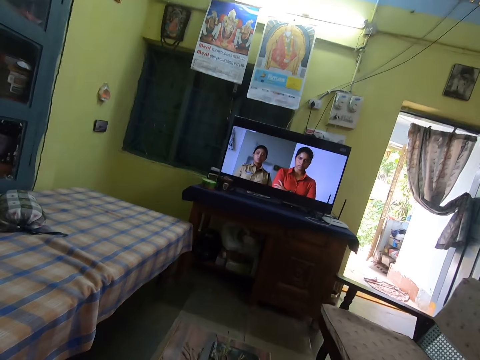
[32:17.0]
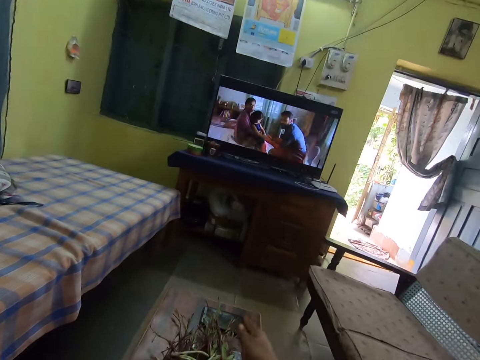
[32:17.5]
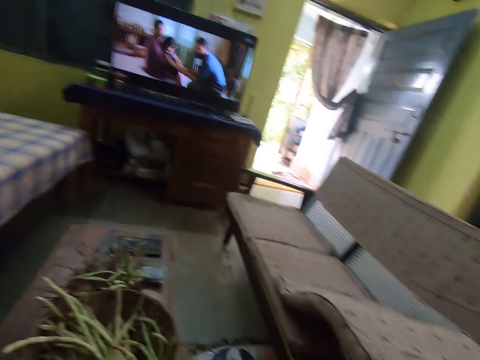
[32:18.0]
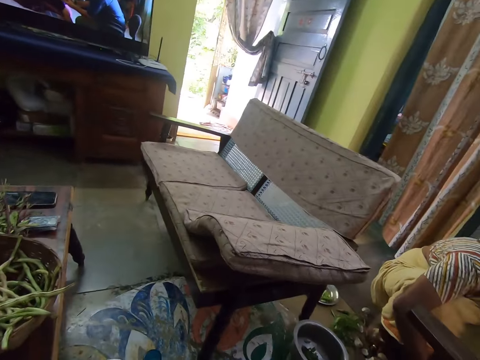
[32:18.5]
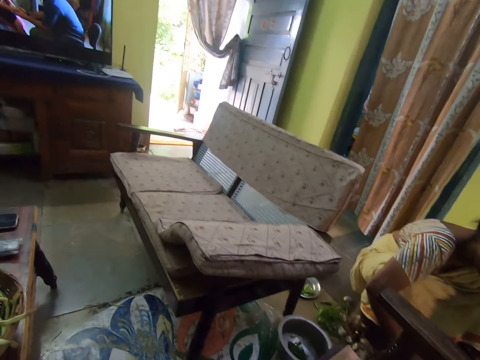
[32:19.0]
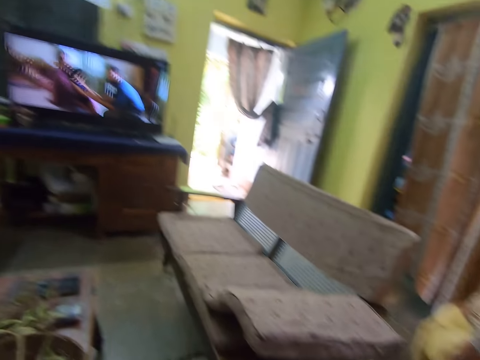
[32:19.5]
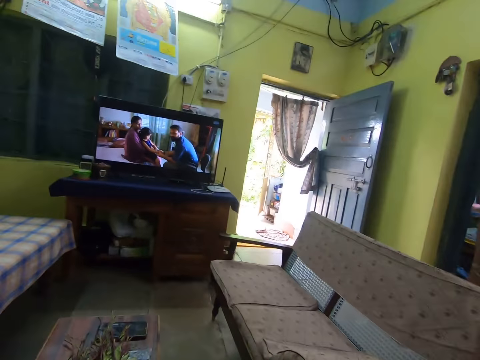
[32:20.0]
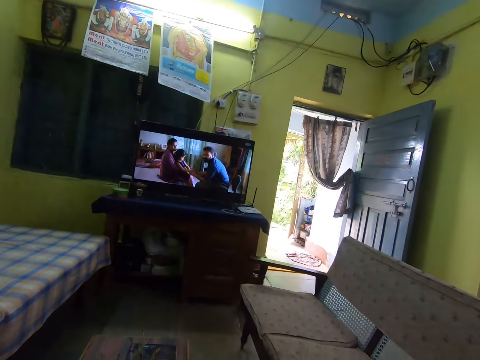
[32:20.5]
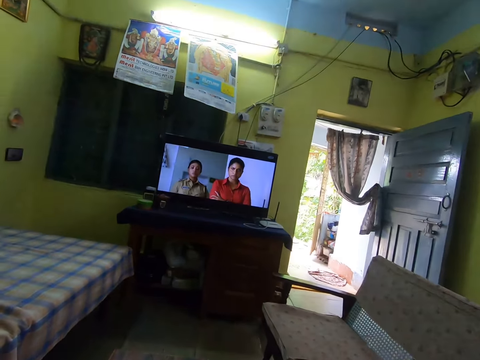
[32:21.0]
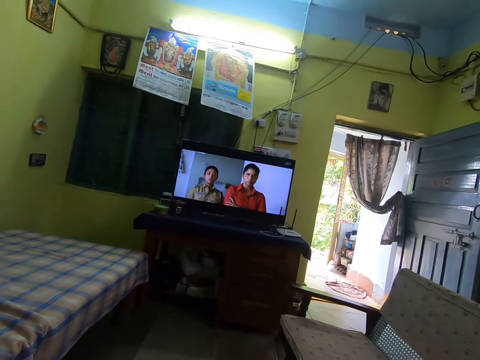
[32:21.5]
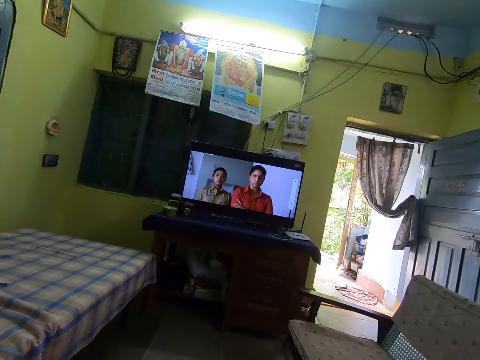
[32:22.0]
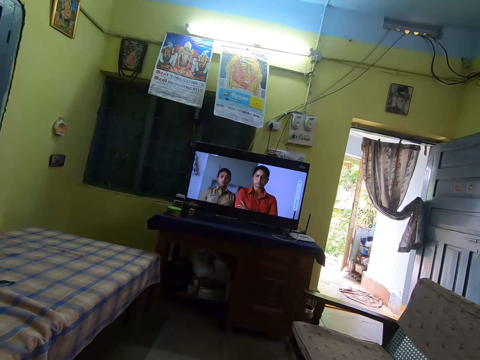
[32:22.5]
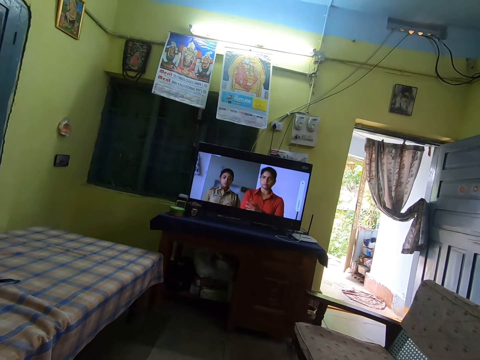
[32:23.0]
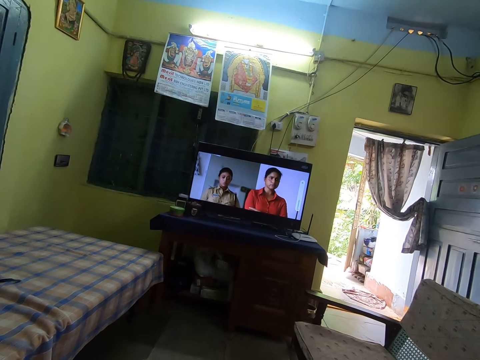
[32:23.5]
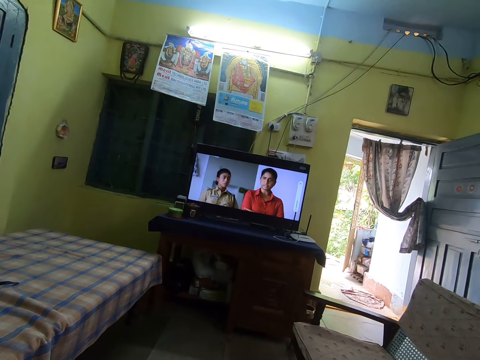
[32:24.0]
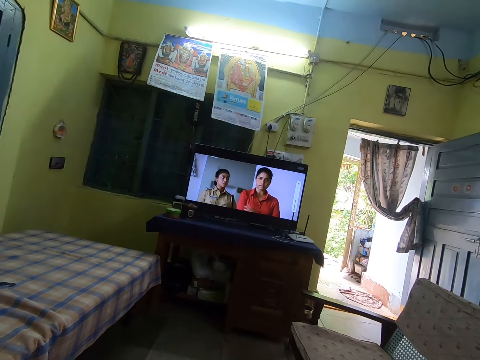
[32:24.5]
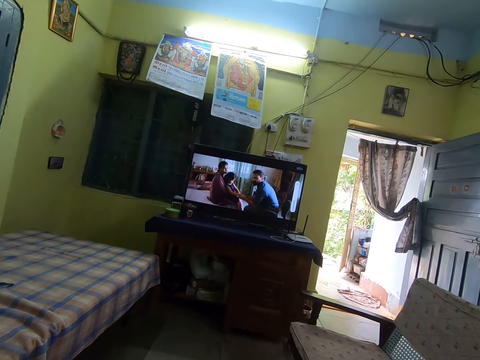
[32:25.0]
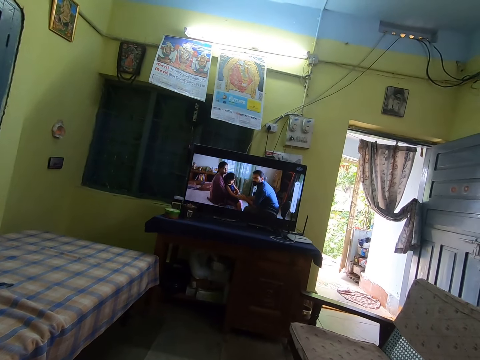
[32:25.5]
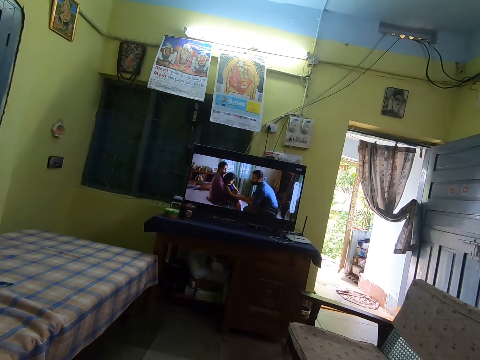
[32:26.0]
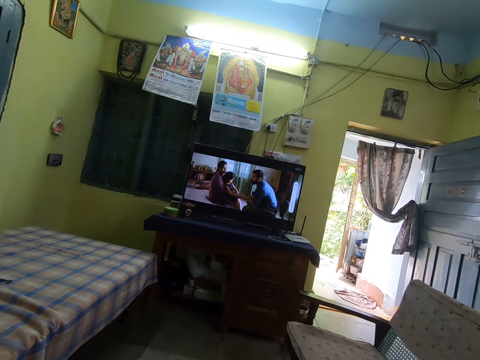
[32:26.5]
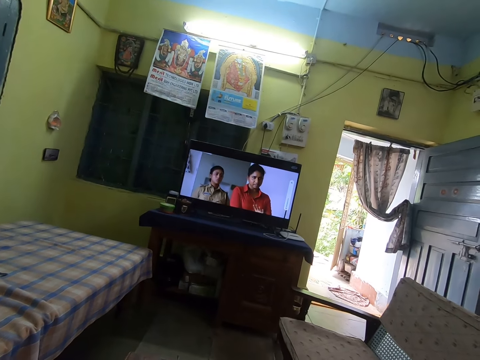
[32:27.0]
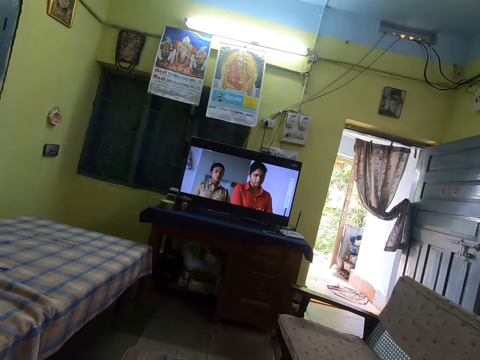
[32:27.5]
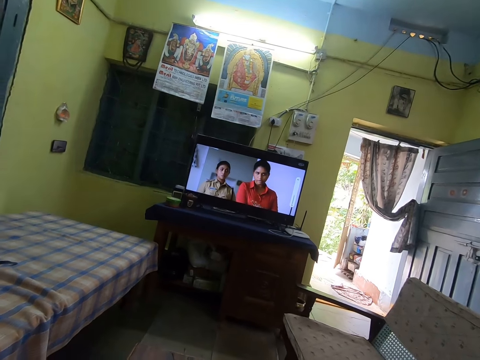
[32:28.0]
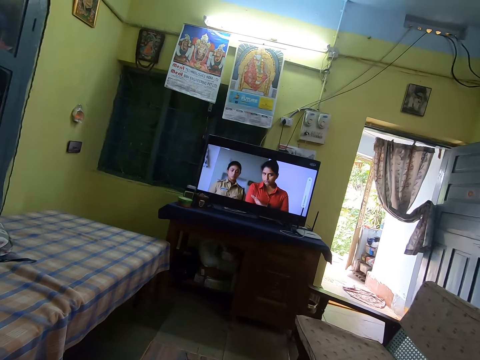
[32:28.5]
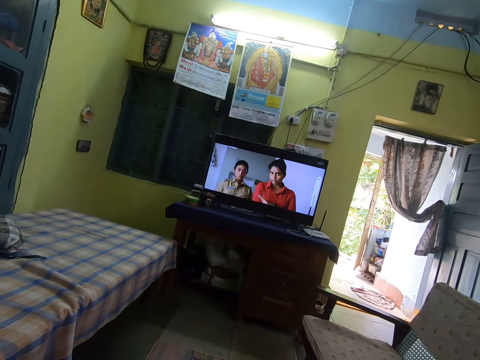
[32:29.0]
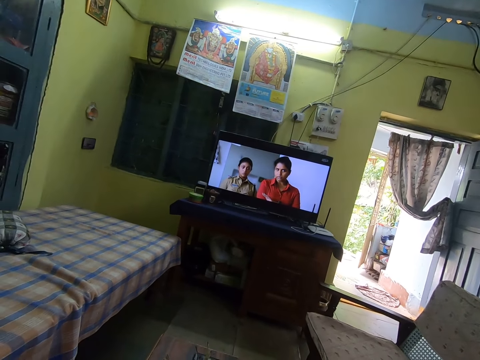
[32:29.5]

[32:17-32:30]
The camera wearer drops the pod on the table with his right hand.

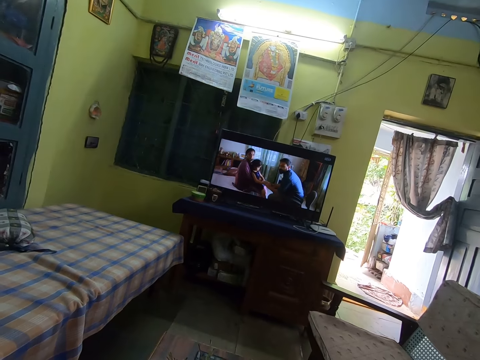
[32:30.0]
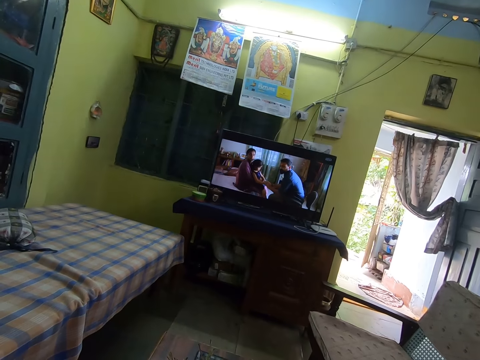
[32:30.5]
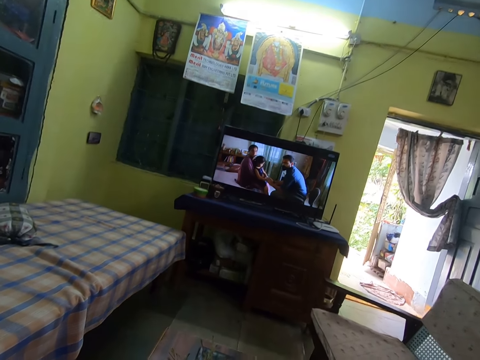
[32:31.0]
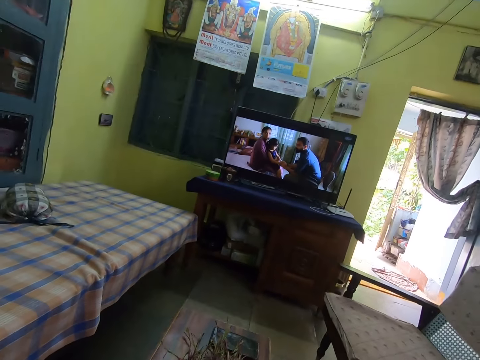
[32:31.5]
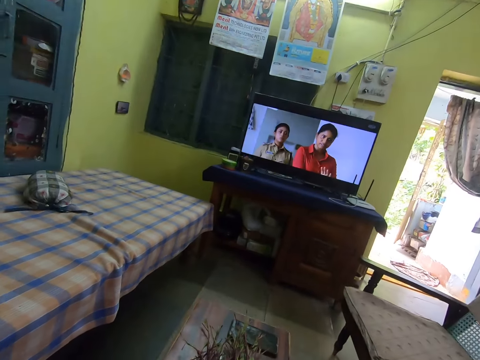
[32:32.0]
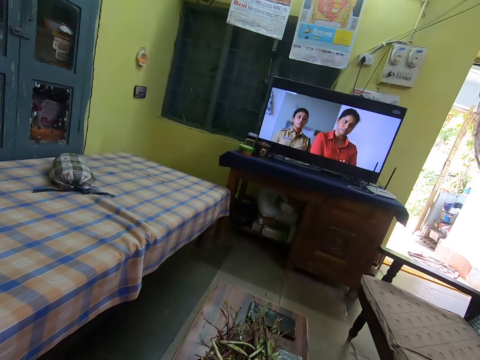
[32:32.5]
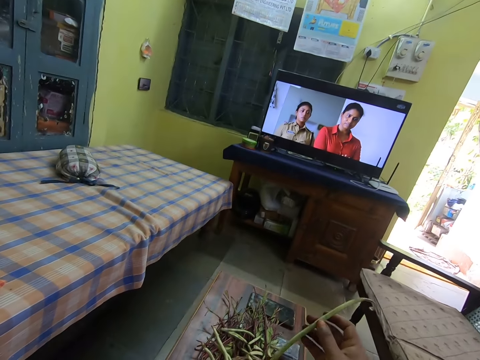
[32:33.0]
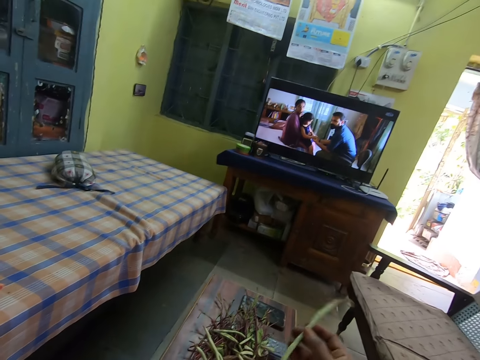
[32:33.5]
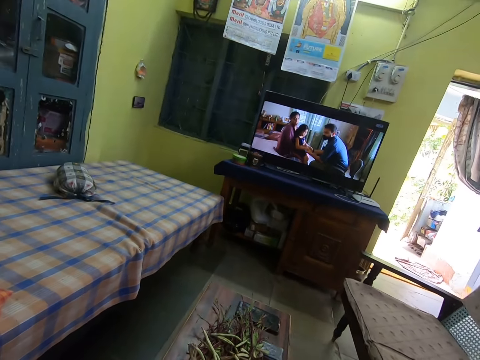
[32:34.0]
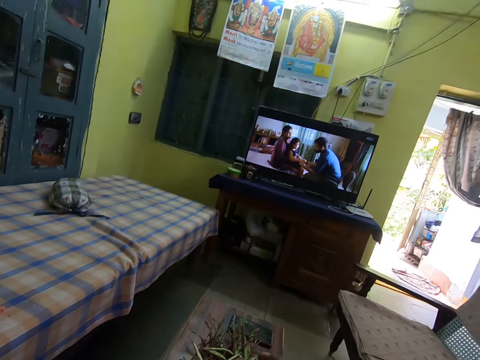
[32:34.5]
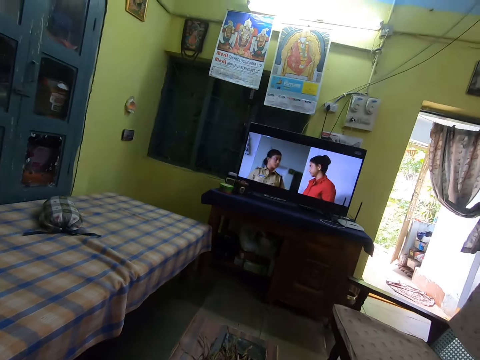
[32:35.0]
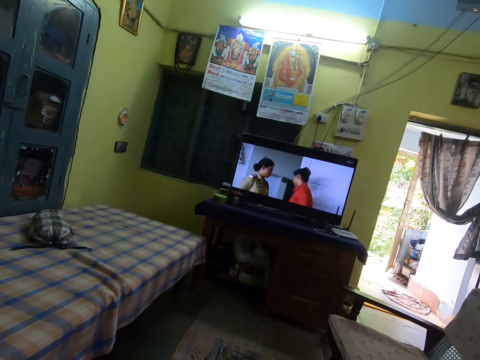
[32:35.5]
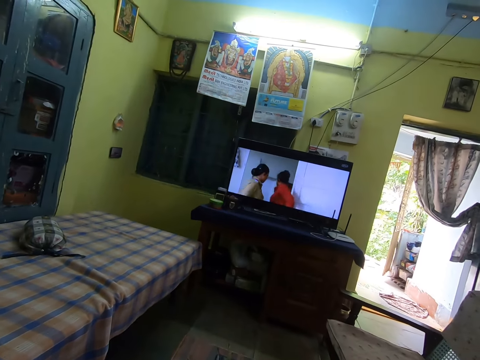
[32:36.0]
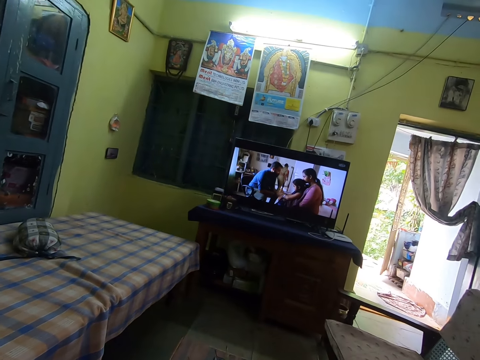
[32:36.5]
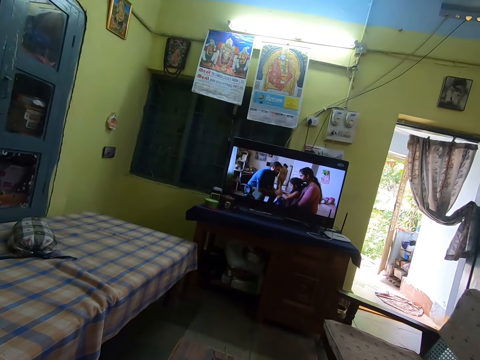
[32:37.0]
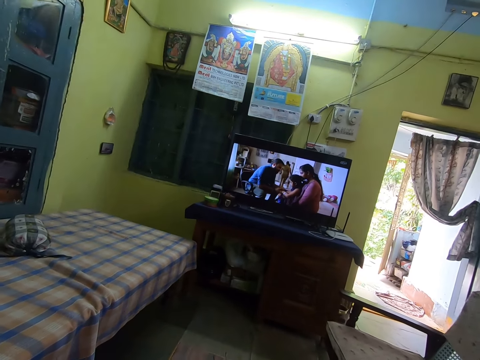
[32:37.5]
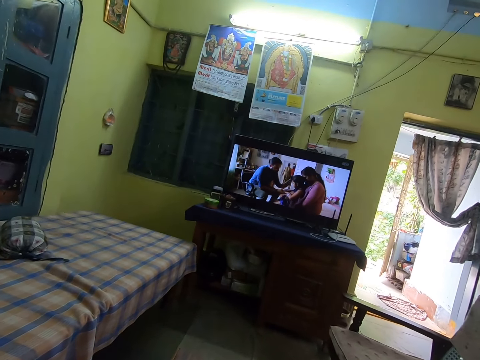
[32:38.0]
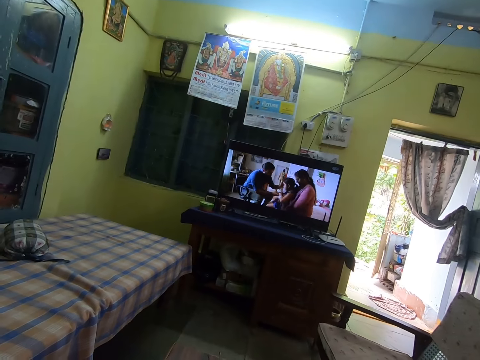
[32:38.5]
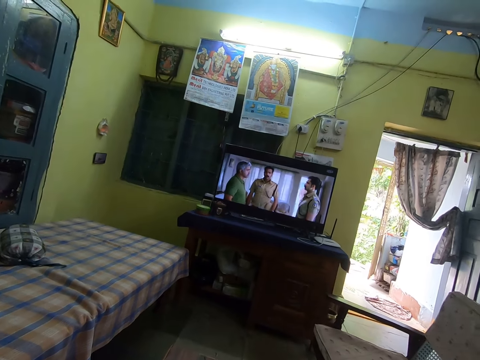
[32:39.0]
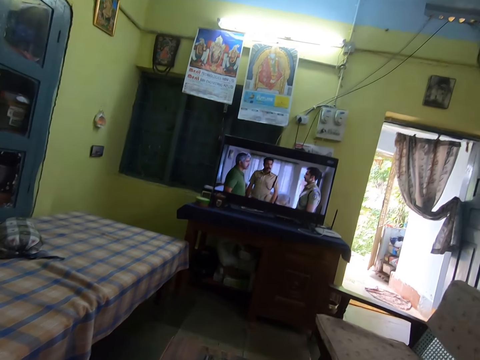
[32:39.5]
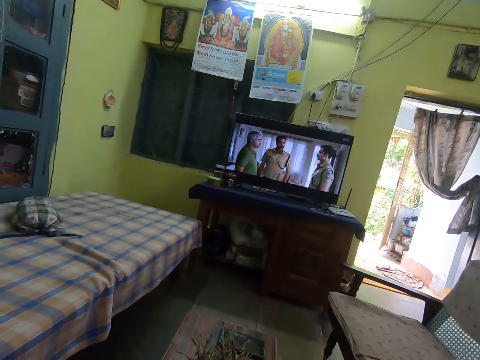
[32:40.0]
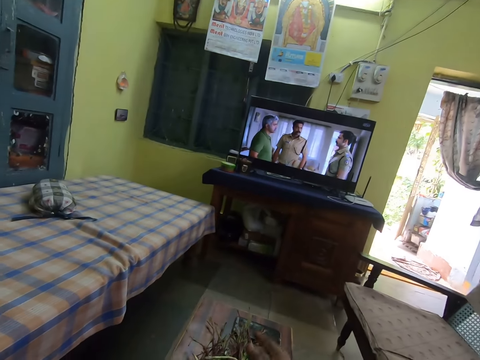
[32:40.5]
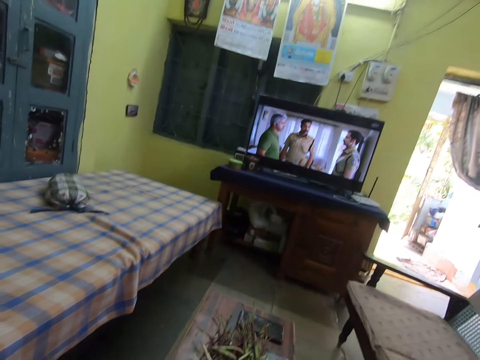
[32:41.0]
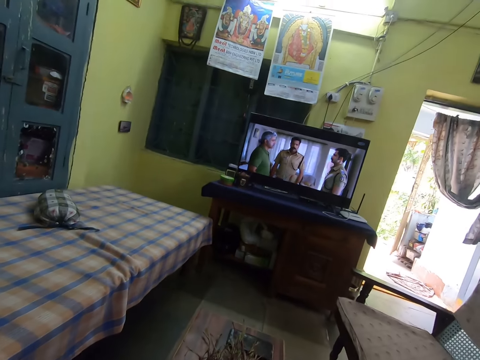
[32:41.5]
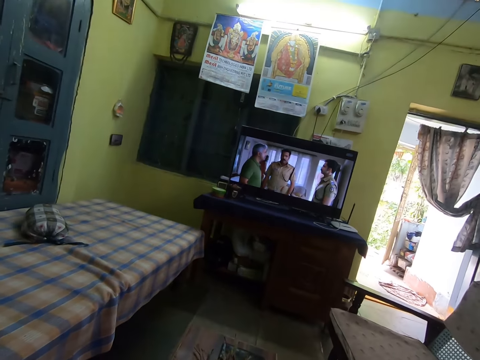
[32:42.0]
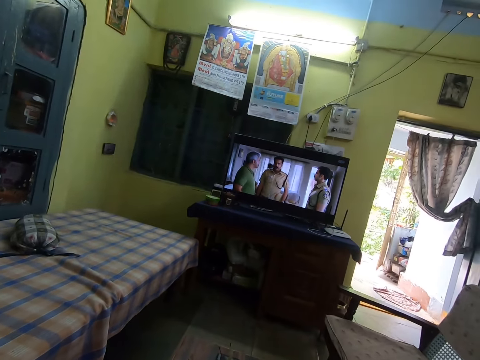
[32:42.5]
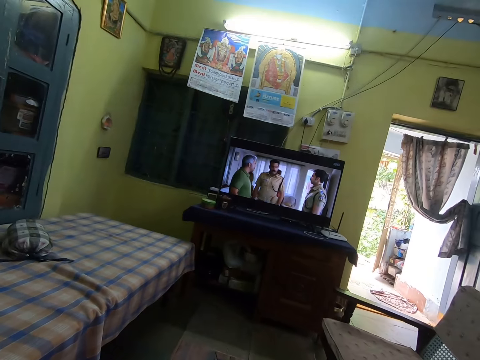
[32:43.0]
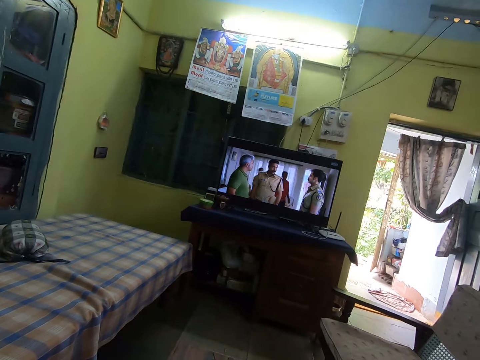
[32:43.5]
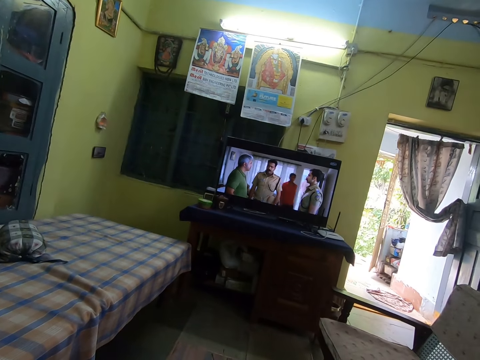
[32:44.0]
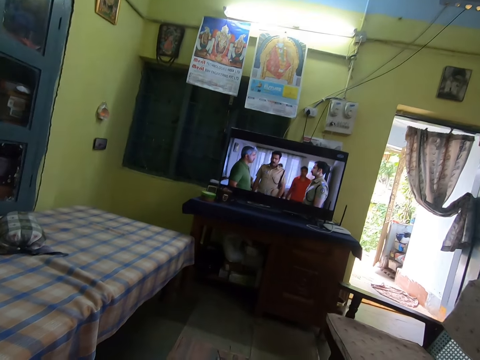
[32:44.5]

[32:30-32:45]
The camera wearer picks a bean pod from the basket on the table with his right hand. He drops the pod on the table with his right hand.
